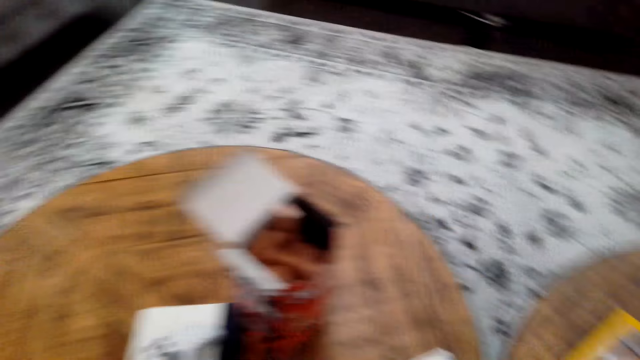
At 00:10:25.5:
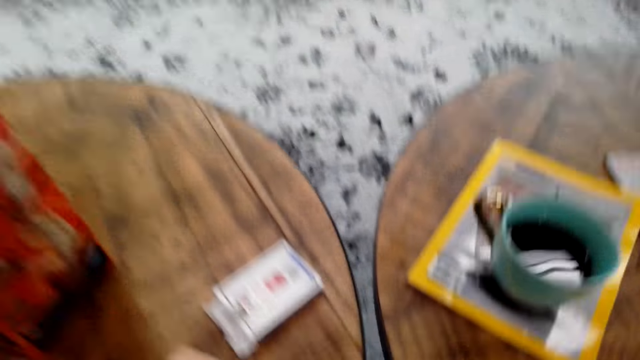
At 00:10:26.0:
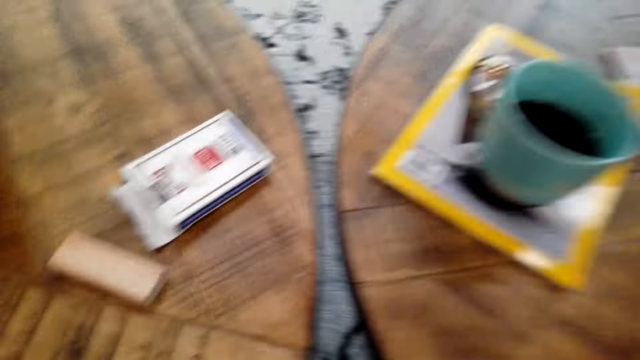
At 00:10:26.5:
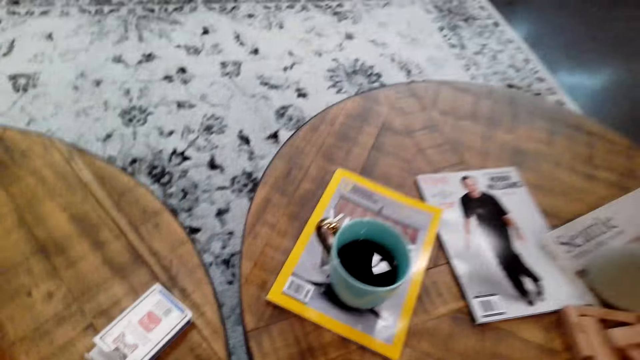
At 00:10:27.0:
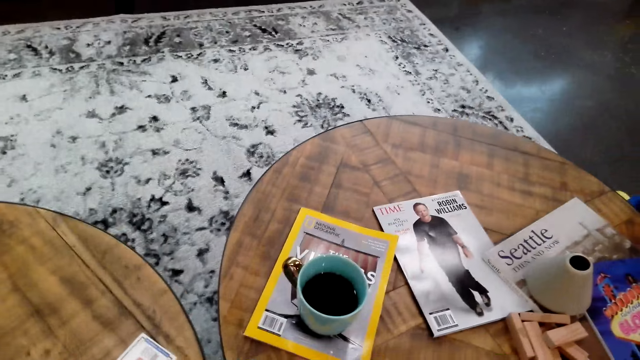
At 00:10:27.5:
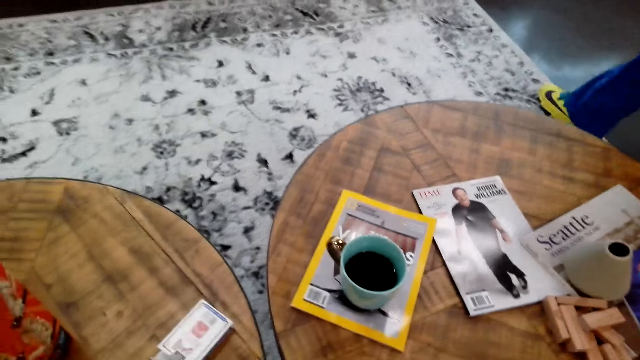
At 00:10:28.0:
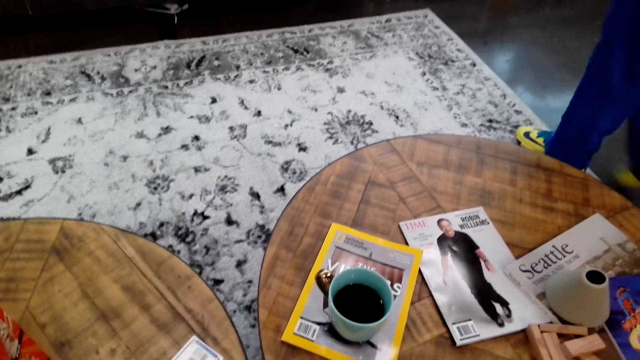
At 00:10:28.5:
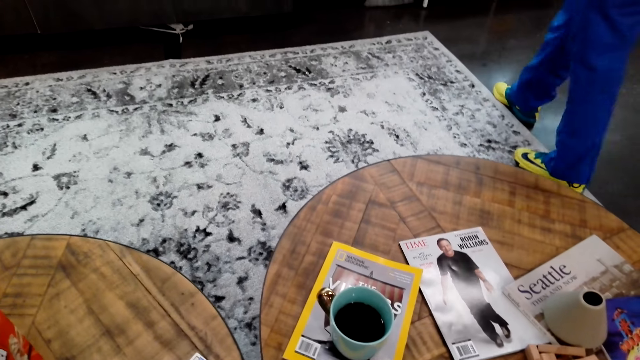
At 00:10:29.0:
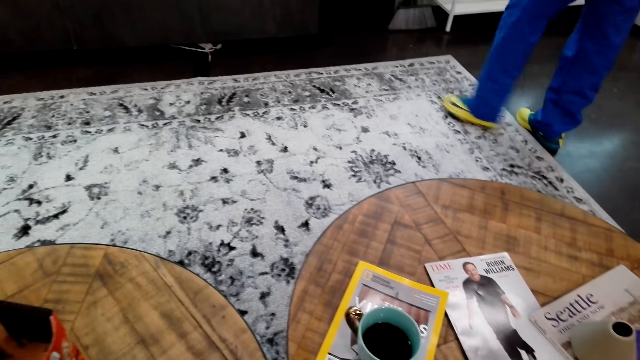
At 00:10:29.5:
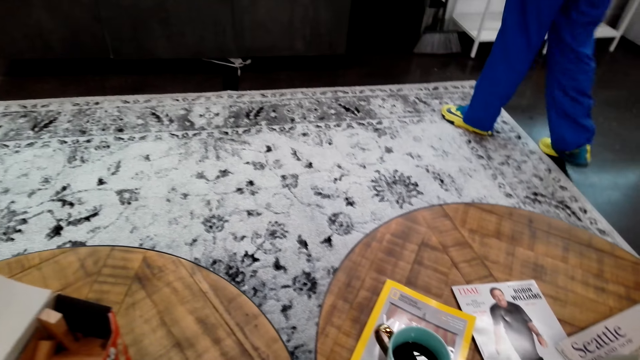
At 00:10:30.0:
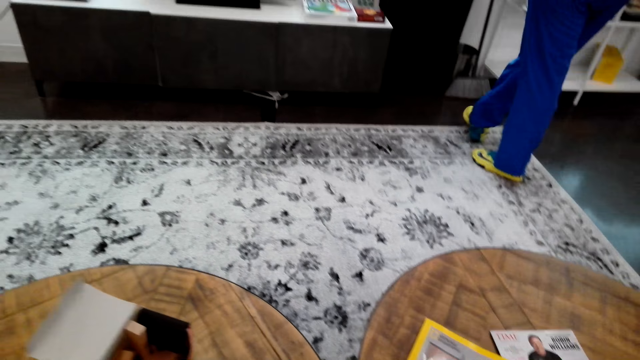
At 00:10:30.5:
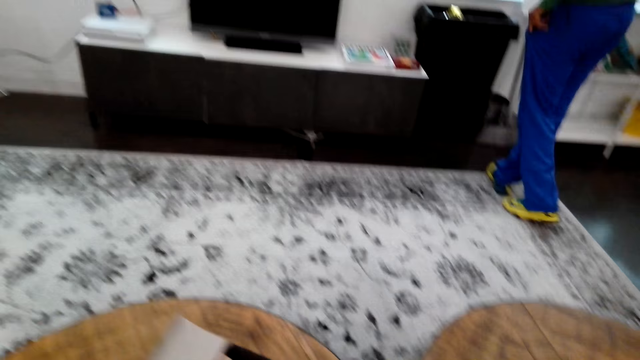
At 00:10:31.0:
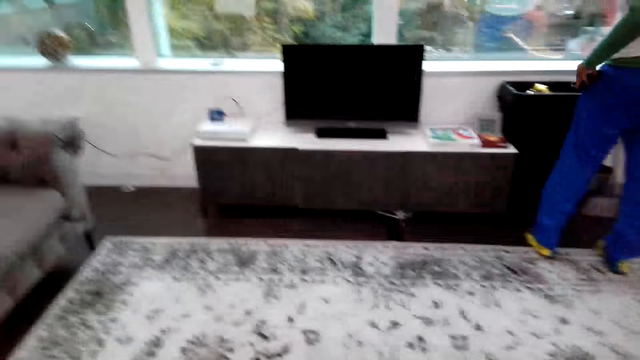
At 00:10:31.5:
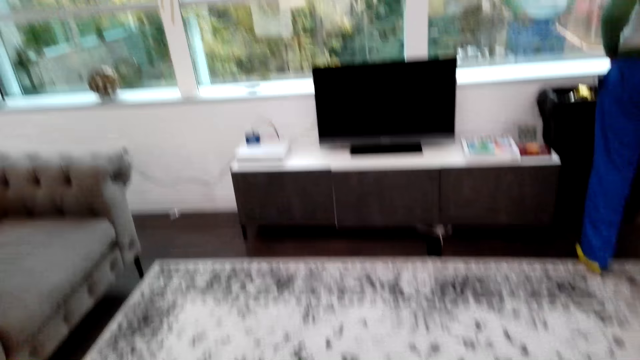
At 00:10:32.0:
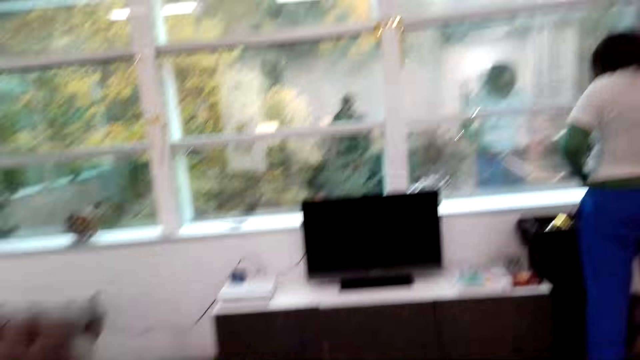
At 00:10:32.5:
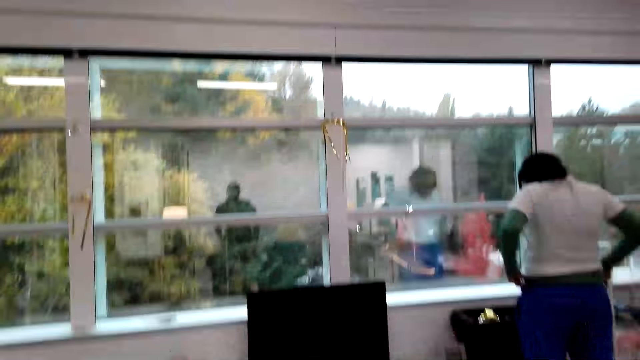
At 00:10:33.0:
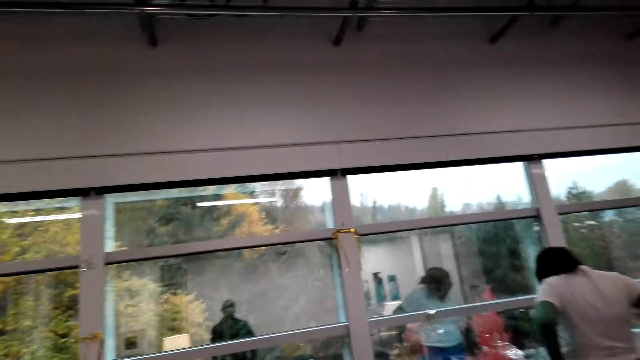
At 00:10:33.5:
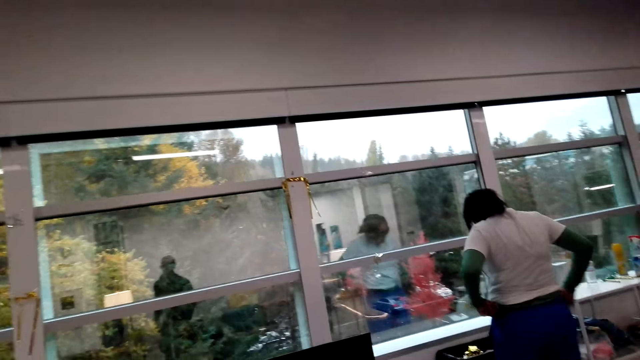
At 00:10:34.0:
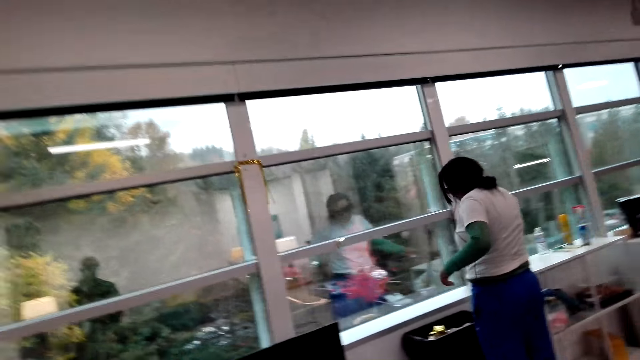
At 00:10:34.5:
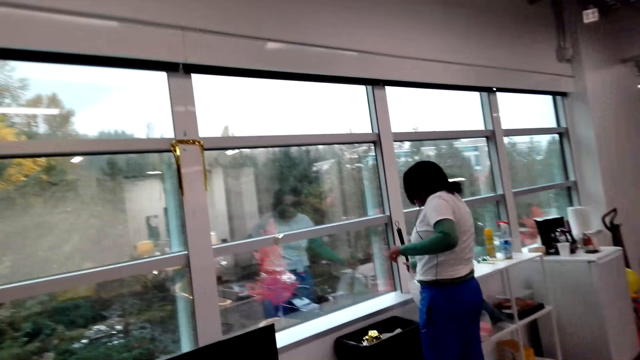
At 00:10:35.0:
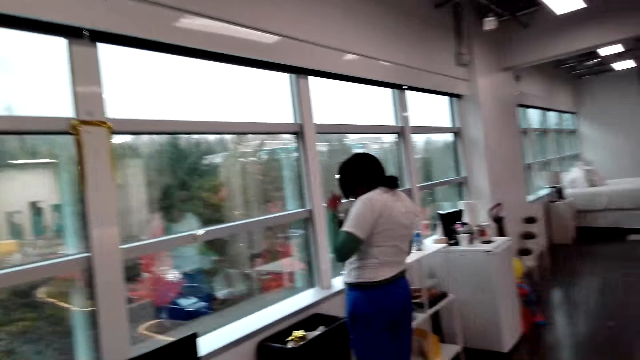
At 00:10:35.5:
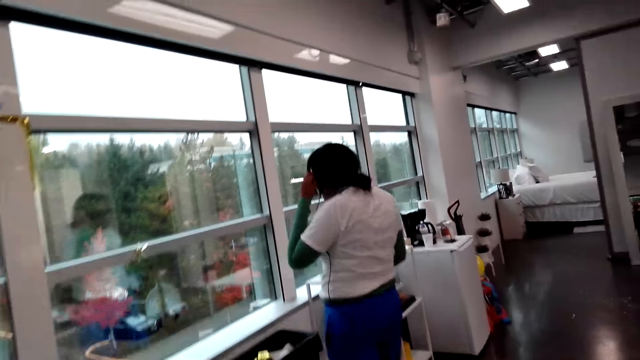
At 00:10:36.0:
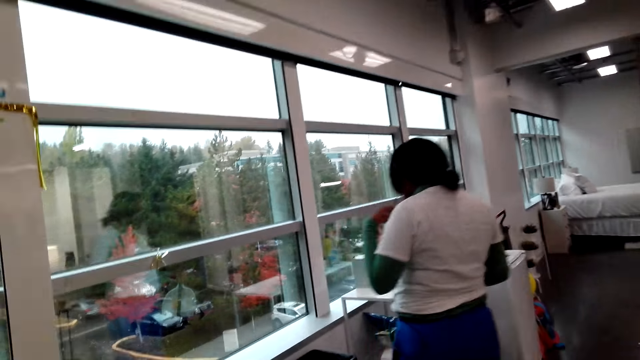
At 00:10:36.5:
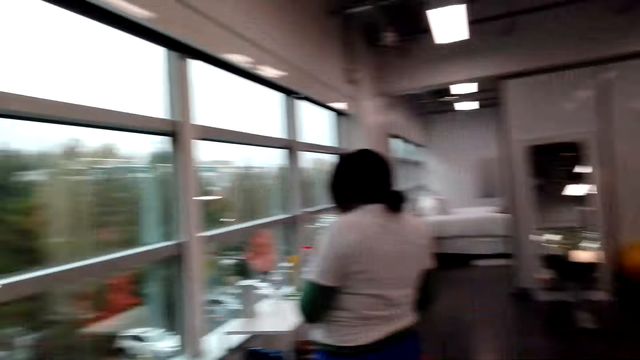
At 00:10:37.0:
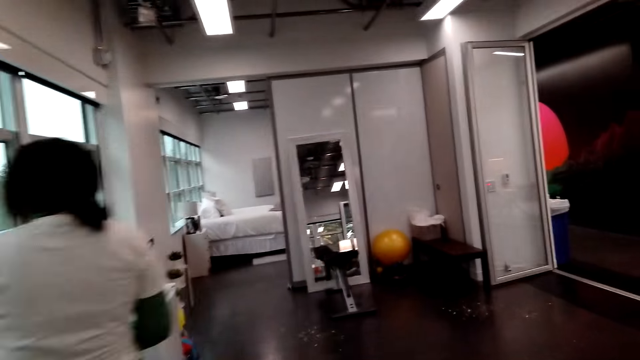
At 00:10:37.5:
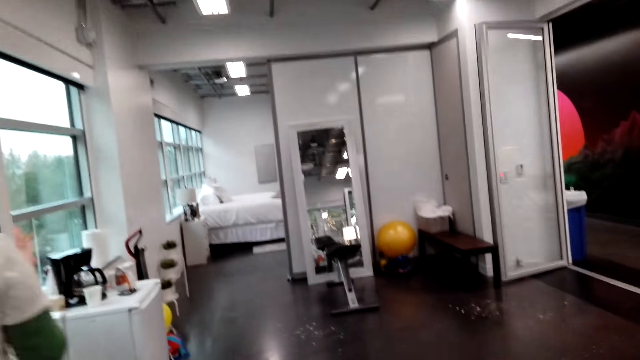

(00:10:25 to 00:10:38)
The camera wearer looks around. A woman walks to the TV stand. The woman stands and adjusts her clothes. The woman picks up a sweeping brush.

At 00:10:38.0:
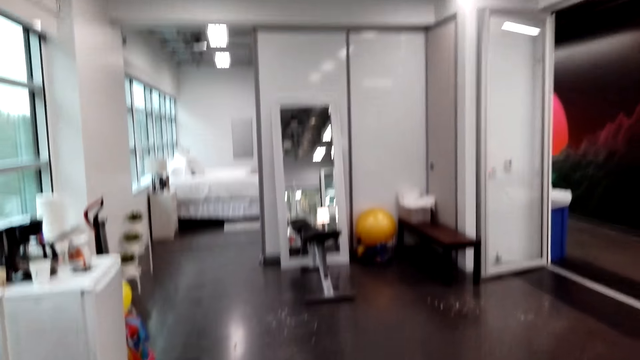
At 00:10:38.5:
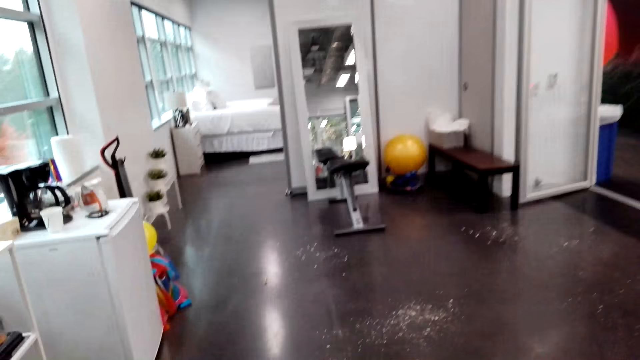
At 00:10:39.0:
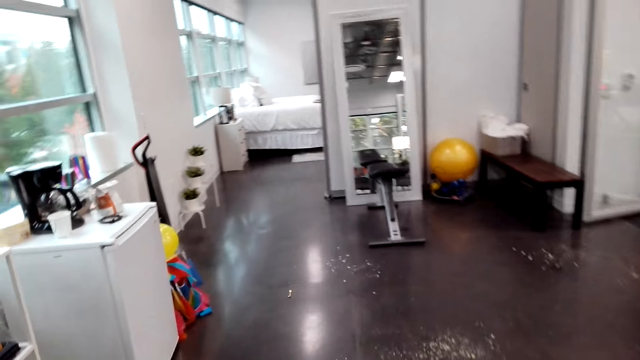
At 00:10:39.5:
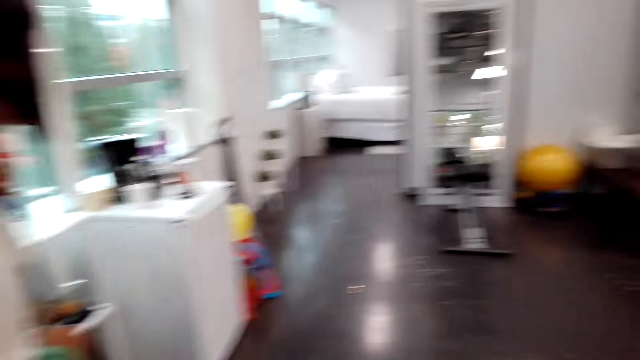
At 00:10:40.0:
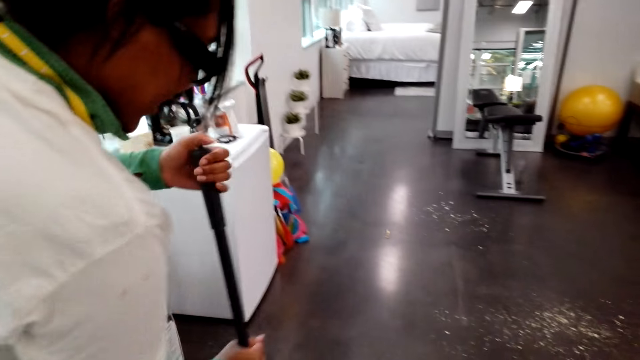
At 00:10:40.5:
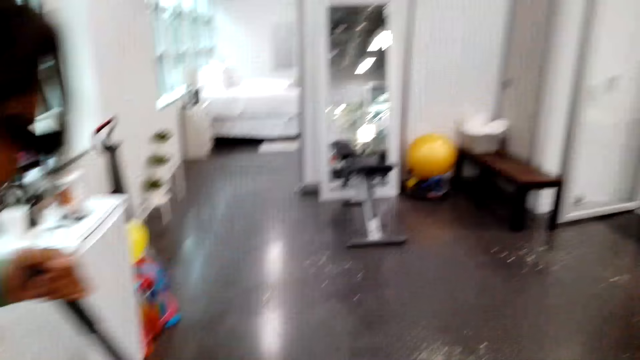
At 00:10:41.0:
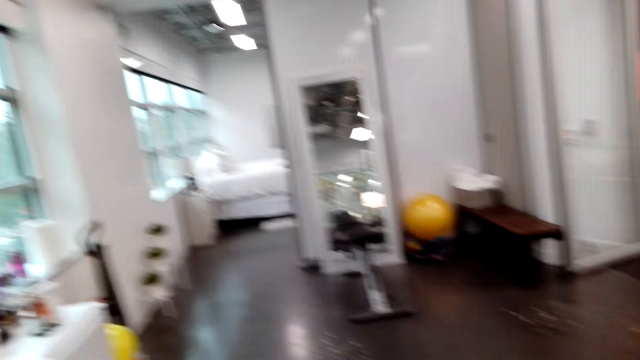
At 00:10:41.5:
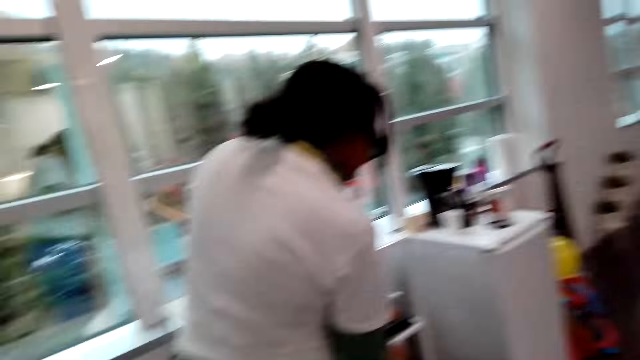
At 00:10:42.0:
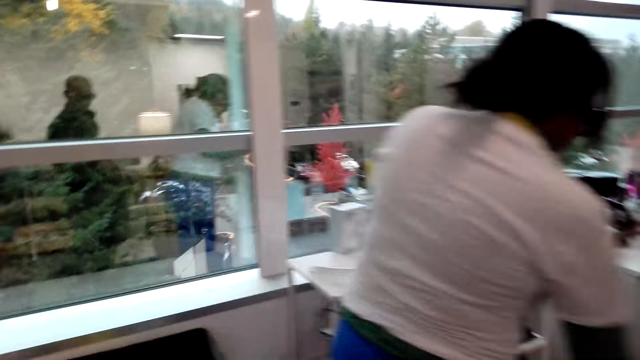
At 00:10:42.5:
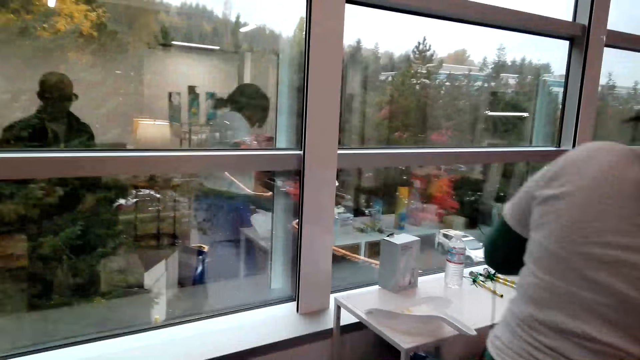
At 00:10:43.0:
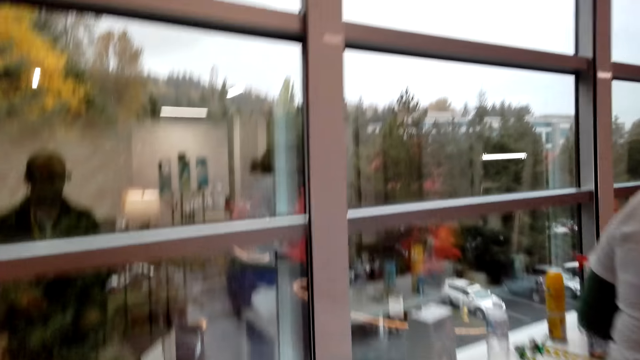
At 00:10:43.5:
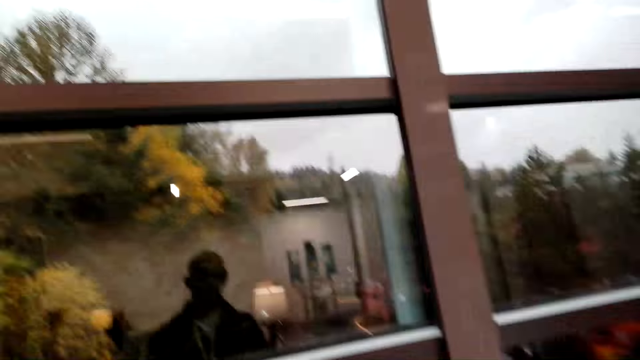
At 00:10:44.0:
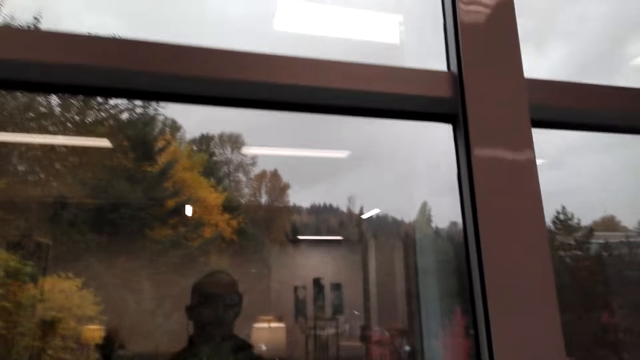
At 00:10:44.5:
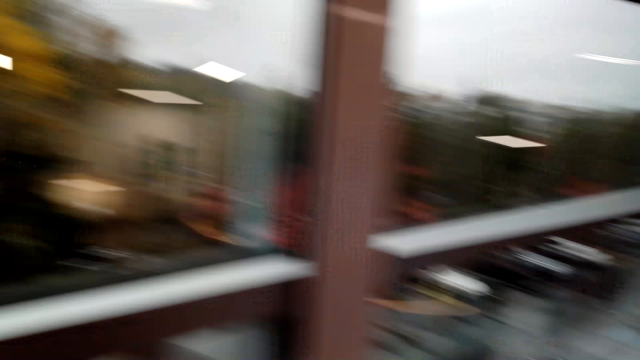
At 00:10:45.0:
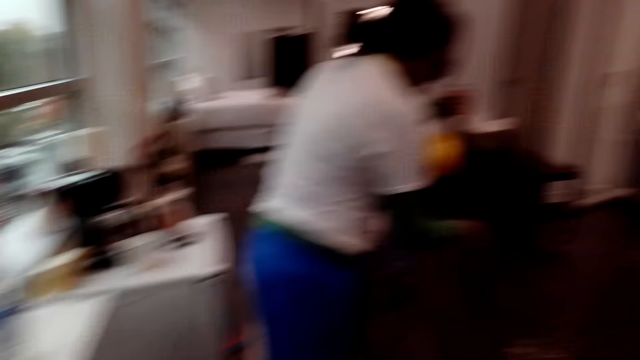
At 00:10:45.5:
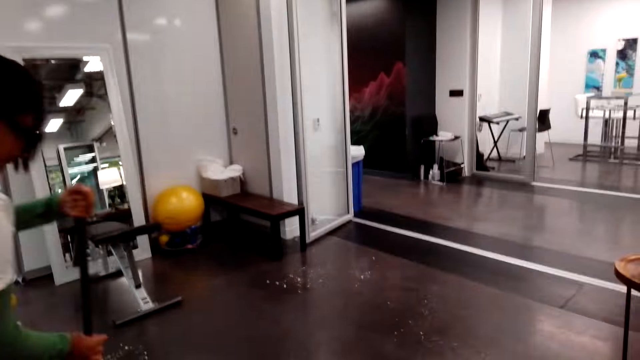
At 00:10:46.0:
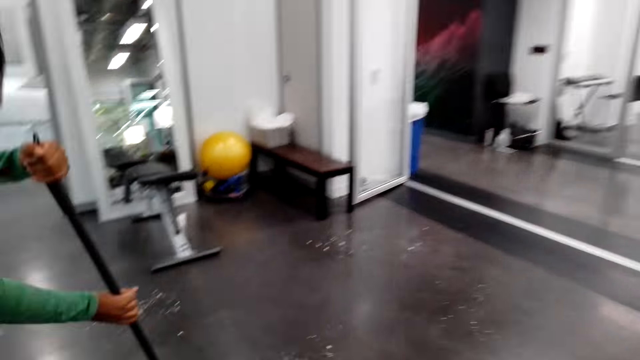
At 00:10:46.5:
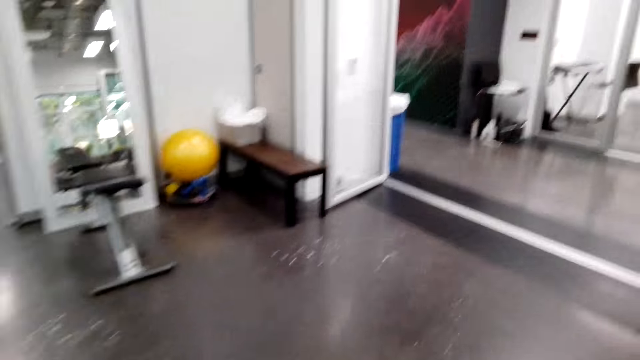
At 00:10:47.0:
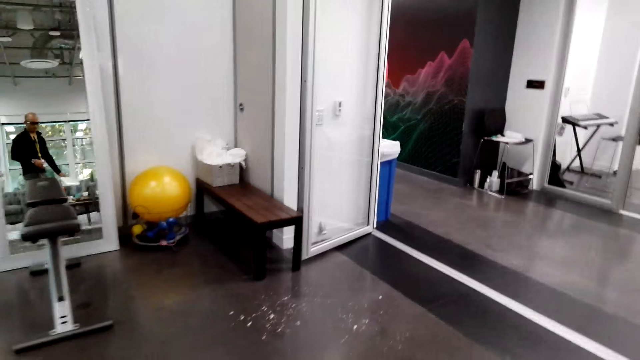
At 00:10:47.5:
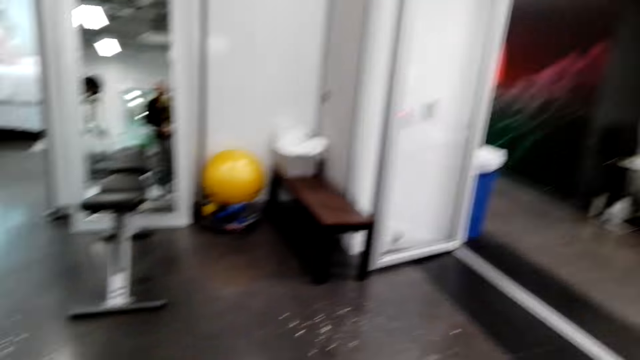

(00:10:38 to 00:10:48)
The camera wearer speaks to a woman. The woman sweeps the floor.
